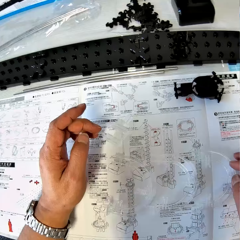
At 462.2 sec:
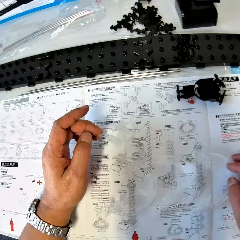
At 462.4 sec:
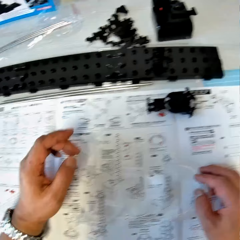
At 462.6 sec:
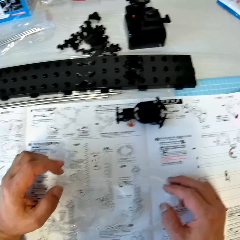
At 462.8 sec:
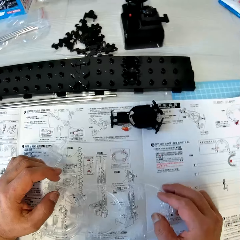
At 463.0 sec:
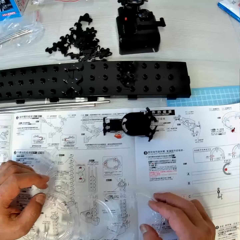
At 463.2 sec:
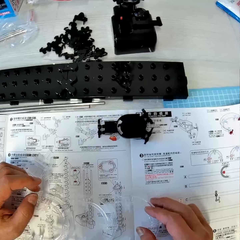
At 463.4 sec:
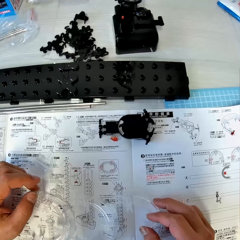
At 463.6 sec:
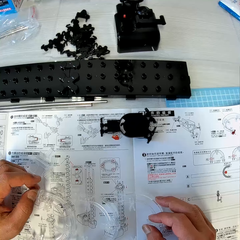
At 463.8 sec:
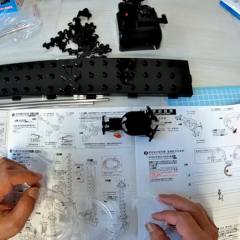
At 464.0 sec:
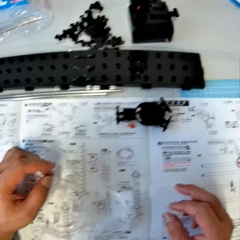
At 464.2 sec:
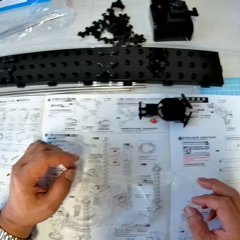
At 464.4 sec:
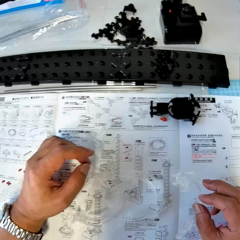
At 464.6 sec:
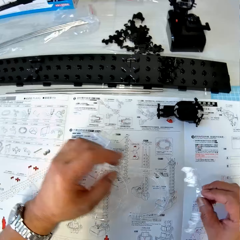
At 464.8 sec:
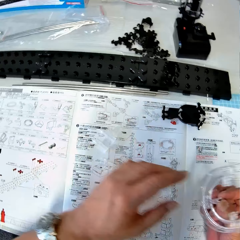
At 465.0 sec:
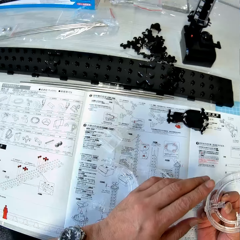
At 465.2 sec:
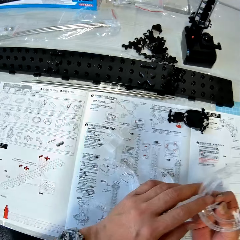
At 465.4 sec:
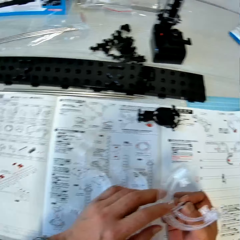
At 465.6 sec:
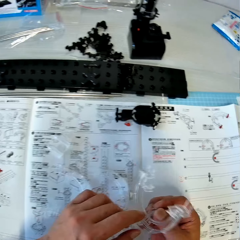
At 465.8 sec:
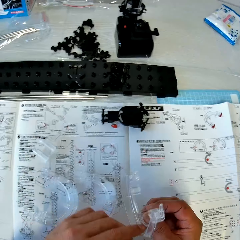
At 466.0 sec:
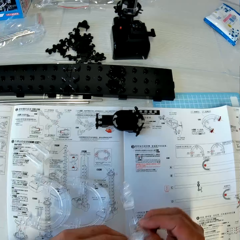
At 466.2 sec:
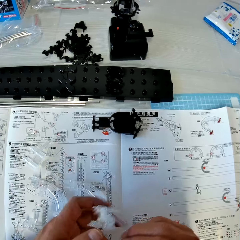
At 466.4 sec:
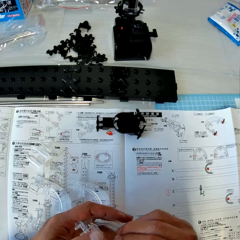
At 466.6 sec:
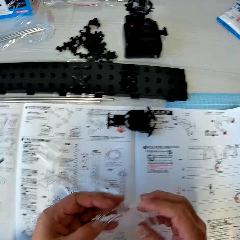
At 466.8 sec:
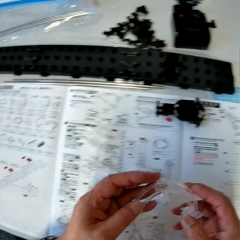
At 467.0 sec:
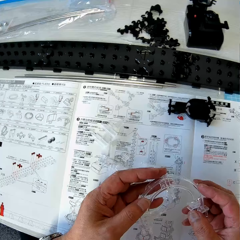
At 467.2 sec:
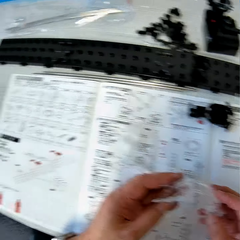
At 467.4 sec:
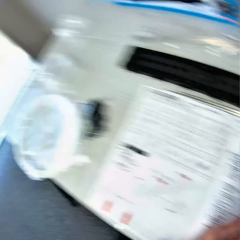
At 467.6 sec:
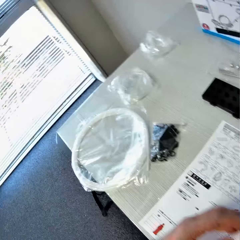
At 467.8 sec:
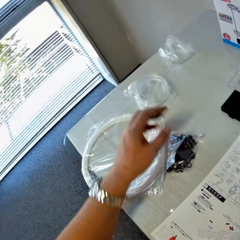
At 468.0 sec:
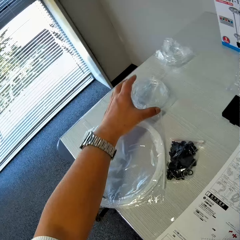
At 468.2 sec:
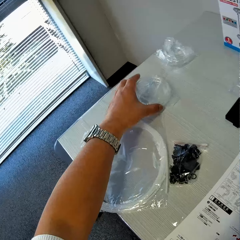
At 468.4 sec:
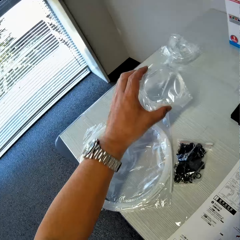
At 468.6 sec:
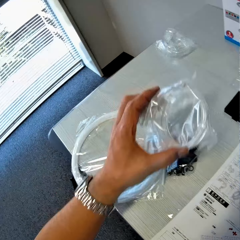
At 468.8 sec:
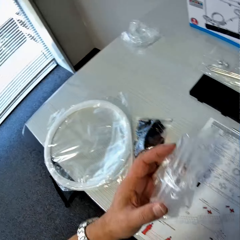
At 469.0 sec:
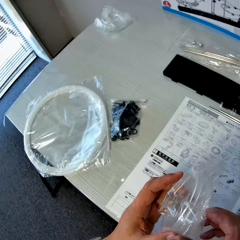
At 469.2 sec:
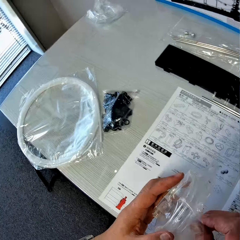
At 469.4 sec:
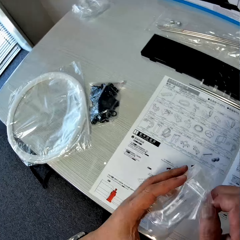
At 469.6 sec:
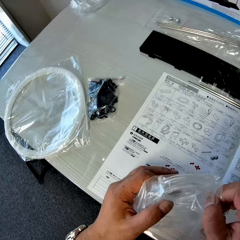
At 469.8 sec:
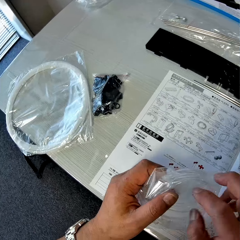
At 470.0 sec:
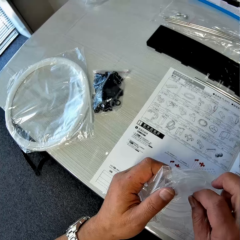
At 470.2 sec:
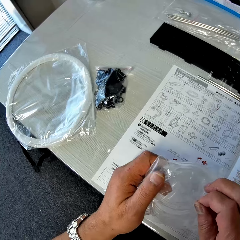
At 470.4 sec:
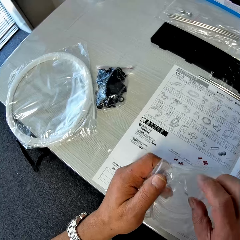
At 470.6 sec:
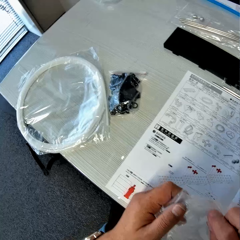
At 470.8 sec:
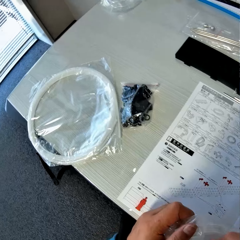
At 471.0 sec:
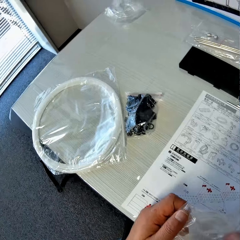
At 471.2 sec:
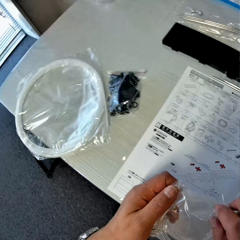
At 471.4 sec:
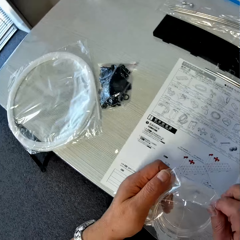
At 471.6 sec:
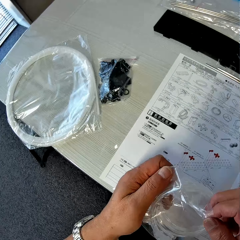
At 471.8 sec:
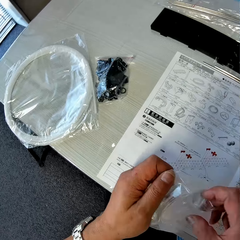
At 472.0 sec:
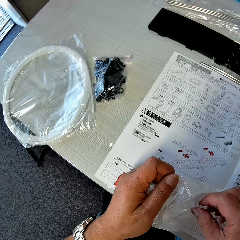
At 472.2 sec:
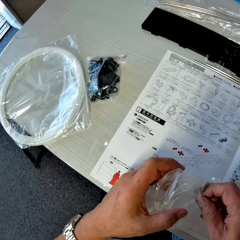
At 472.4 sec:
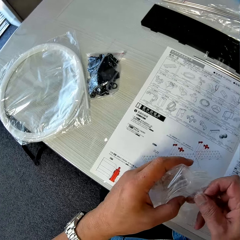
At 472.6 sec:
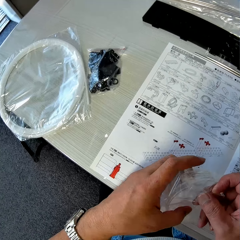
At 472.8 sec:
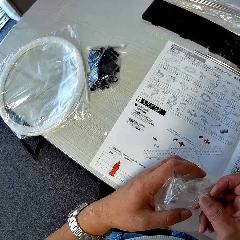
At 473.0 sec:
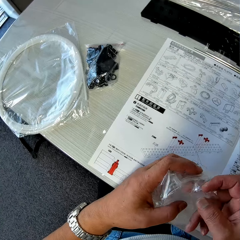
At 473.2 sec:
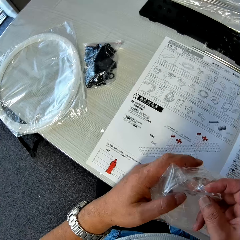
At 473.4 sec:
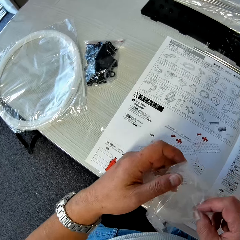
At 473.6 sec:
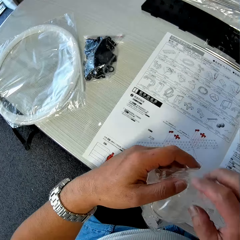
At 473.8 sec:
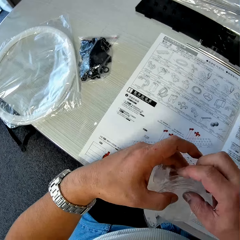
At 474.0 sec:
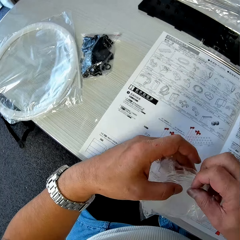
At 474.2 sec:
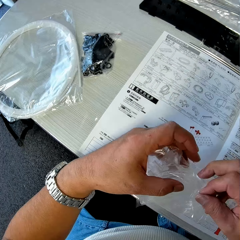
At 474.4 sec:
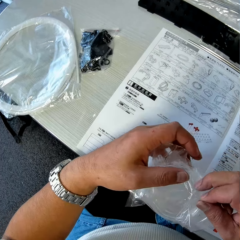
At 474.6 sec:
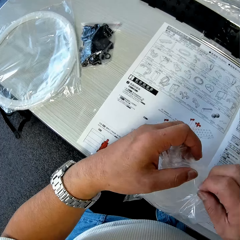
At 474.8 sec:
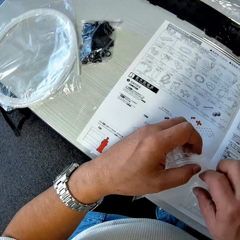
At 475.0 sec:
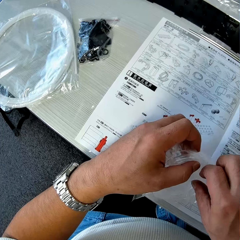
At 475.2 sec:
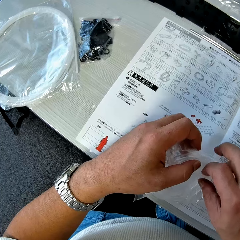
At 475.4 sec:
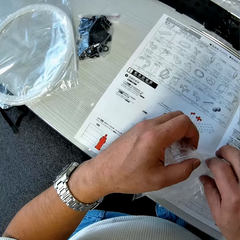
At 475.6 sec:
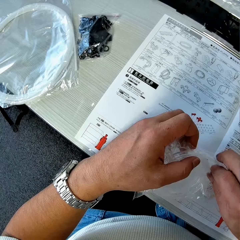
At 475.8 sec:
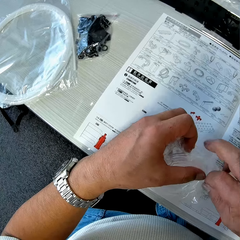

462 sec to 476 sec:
The camera wearer picks up one corner part from the table. He checks the corner part in his hands. He picks up a pack of spacerail loop parts from the table. He opens the pack of loop parts.

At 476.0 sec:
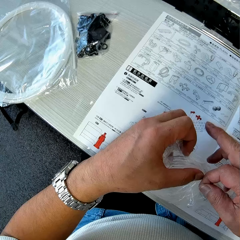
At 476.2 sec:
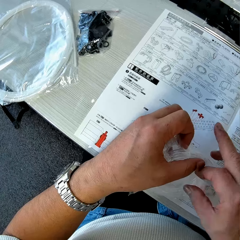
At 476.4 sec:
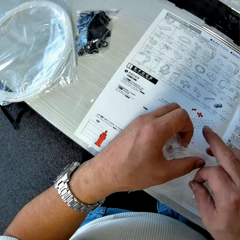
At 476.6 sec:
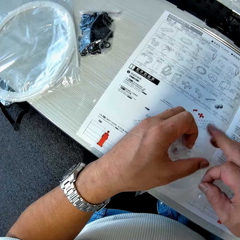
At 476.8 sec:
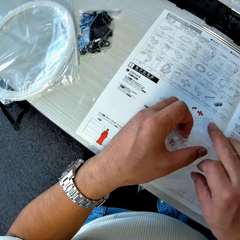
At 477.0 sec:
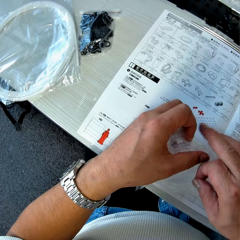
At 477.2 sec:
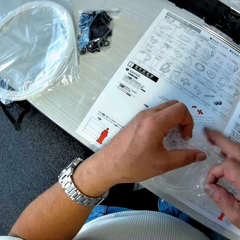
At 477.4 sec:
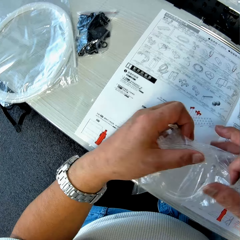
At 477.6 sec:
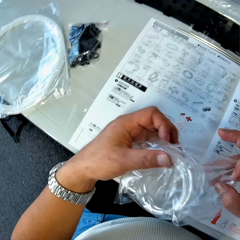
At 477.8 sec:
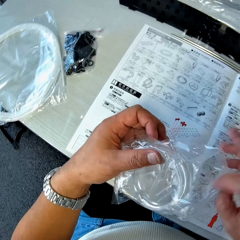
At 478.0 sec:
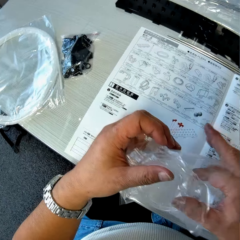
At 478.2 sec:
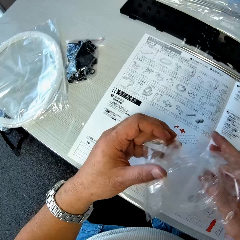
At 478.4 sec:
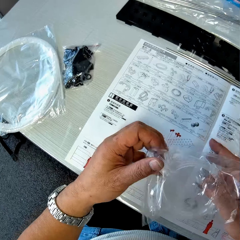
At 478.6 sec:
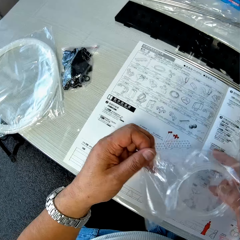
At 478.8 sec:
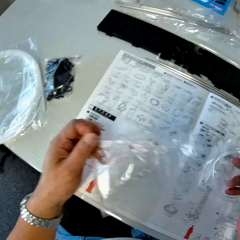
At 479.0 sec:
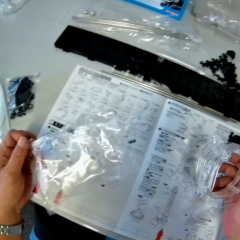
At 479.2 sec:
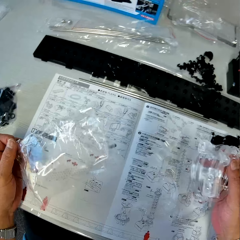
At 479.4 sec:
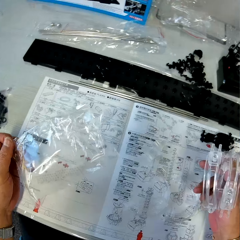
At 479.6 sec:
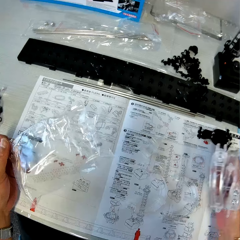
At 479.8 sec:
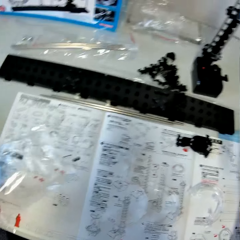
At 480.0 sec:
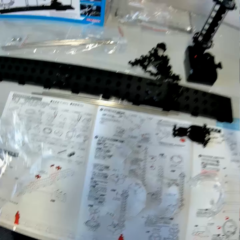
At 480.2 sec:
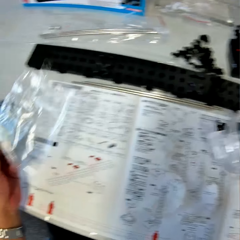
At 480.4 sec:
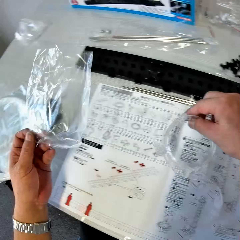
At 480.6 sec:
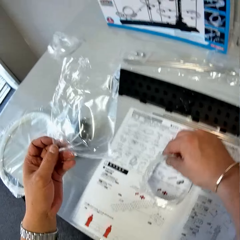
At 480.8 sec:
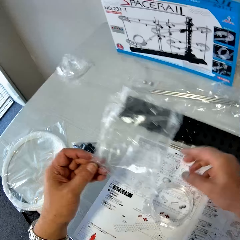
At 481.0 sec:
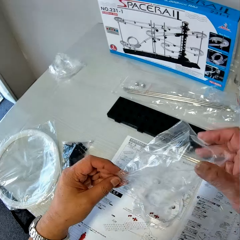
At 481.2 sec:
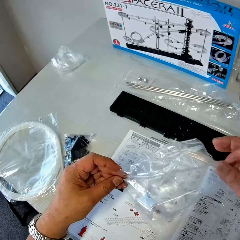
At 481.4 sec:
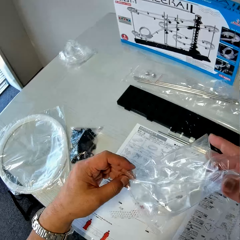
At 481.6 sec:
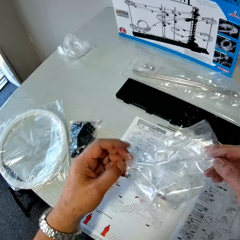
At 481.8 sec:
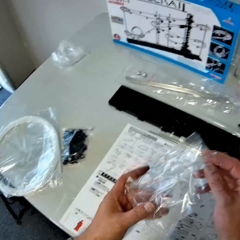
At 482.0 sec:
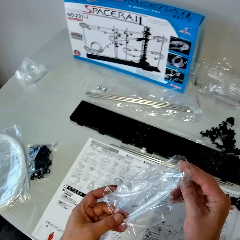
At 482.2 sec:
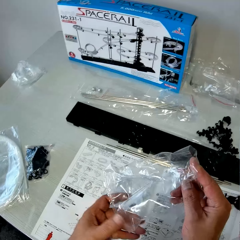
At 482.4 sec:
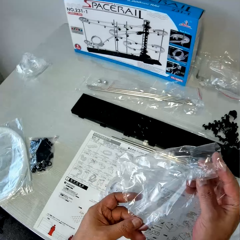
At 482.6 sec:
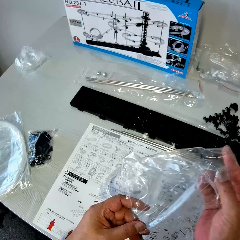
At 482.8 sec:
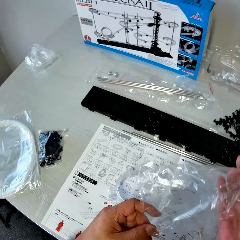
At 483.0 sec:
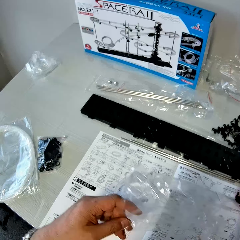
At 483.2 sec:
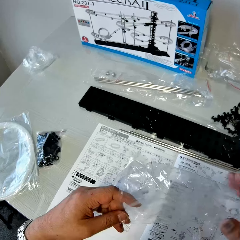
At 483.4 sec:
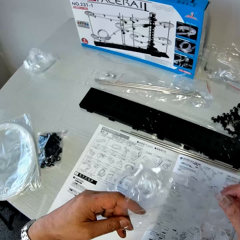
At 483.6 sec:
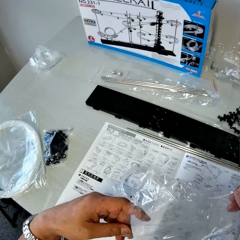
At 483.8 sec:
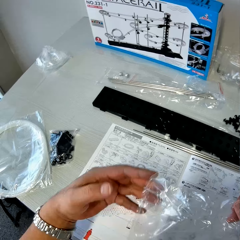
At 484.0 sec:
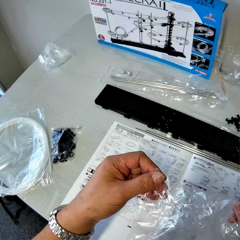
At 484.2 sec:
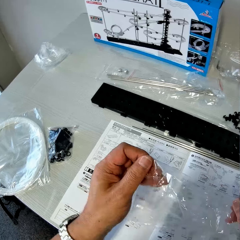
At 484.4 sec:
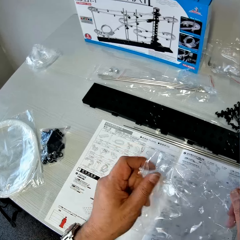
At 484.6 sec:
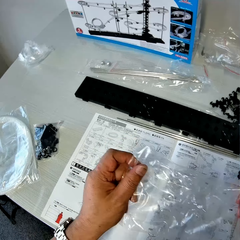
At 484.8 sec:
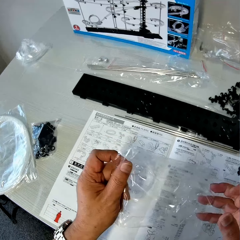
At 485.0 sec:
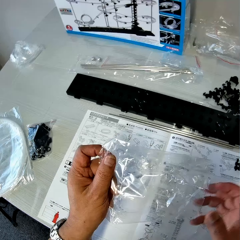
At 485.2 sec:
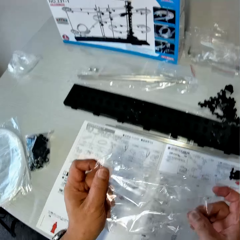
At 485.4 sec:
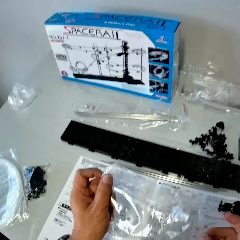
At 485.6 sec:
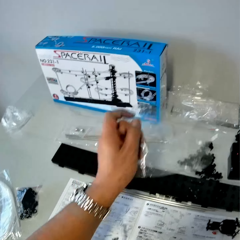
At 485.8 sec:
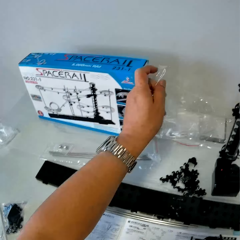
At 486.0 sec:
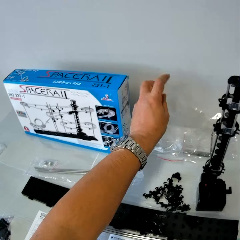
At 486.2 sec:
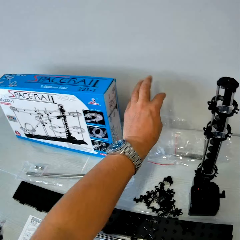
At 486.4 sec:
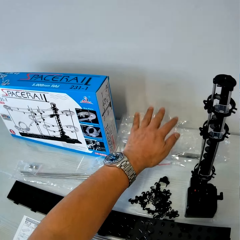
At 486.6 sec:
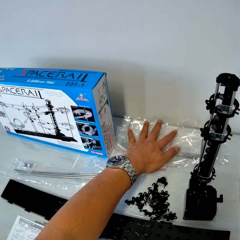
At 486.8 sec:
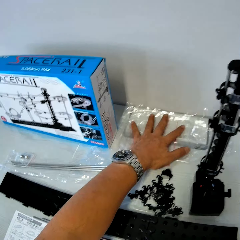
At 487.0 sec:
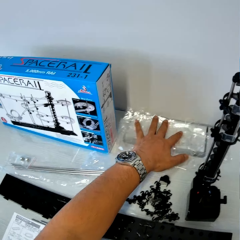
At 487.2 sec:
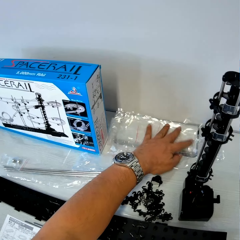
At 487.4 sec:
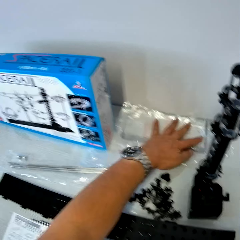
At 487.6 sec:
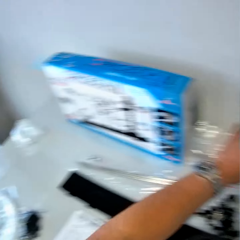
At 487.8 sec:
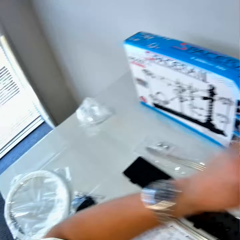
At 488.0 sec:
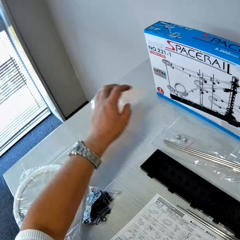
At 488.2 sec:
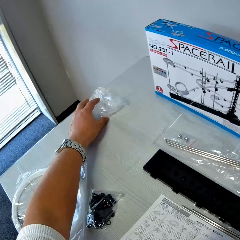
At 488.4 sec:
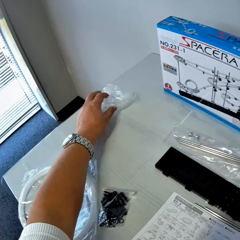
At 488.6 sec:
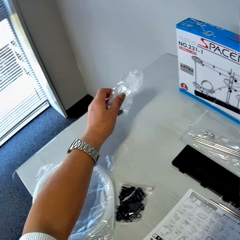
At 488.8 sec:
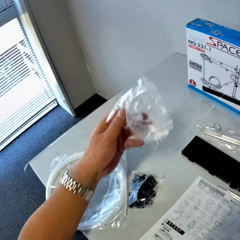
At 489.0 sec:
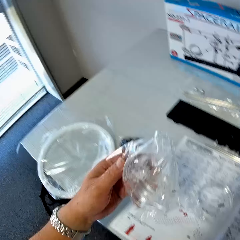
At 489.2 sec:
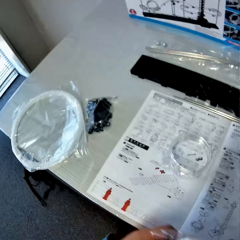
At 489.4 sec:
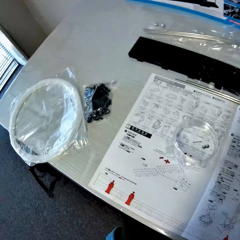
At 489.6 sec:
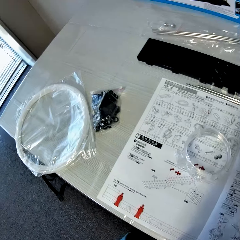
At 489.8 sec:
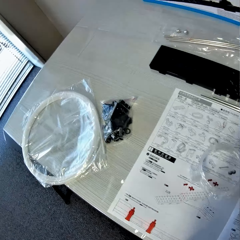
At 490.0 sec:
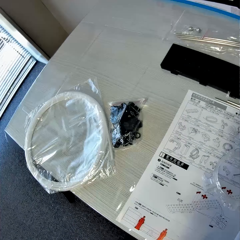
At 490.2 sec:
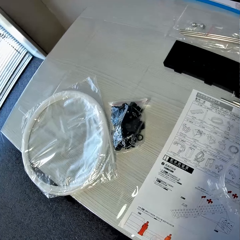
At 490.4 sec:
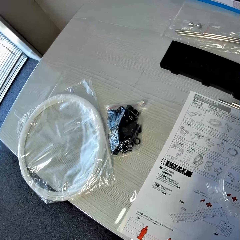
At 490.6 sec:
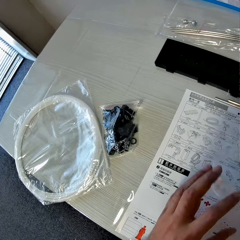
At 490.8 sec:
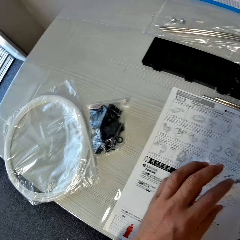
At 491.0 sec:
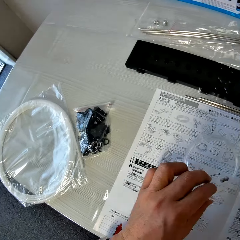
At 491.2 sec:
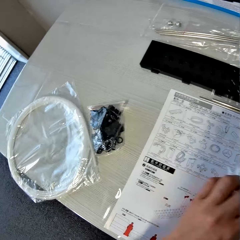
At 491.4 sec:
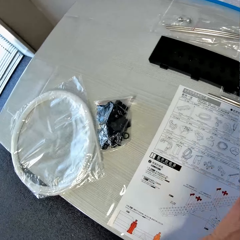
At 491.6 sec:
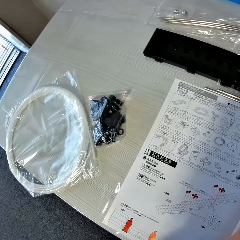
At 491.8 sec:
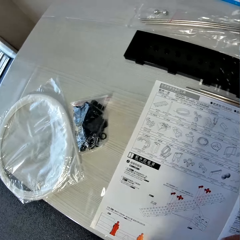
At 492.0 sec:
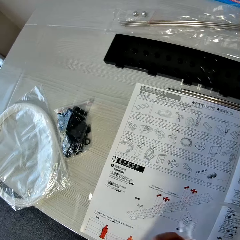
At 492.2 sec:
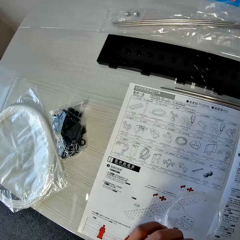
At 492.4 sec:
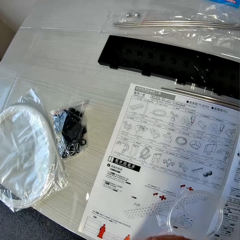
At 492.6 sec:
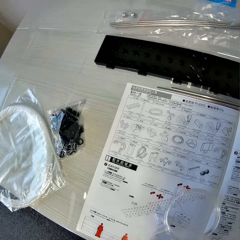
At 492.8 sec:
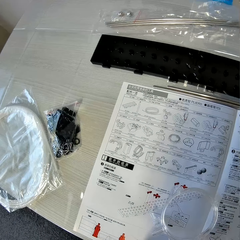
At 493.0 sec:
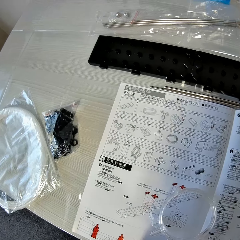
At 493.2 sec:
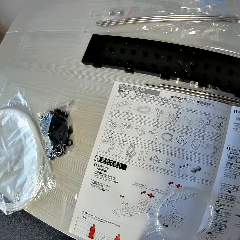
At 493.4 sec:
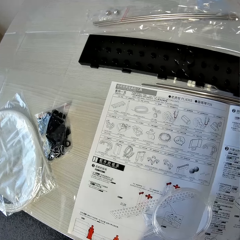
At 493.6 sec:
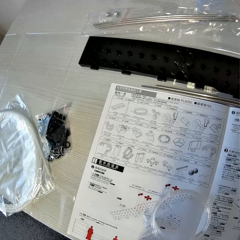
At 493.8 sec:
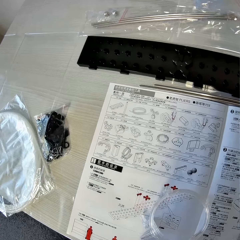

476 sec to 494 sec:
The camera wearer removes the loop part from the pack. He drops the loop part on the table. He straightens the empty pack with his hands. He drops the empty pack on the table. He picks up a loop part. He picks up a pack of corner parts from the table. He moves the loop part on the table.
